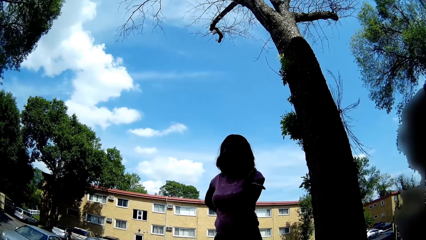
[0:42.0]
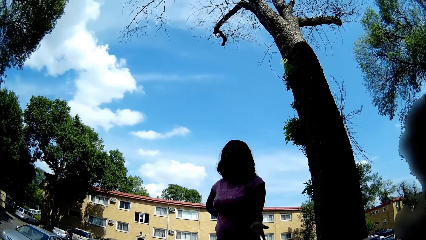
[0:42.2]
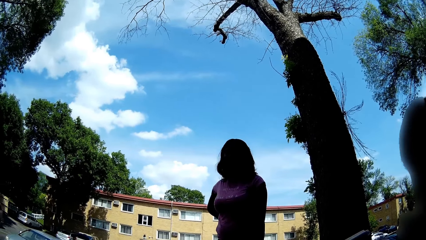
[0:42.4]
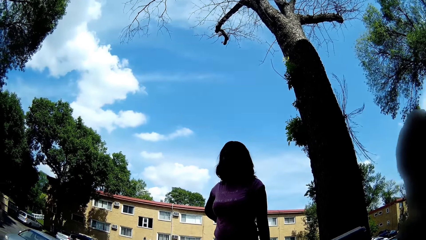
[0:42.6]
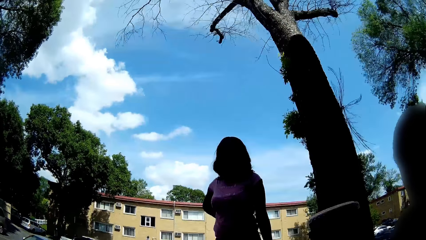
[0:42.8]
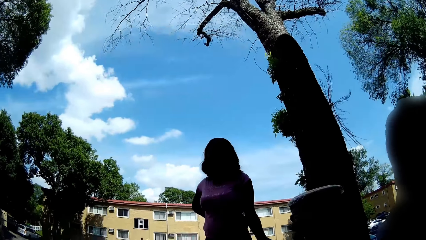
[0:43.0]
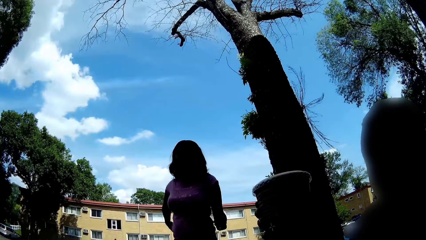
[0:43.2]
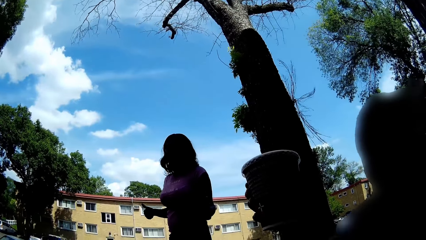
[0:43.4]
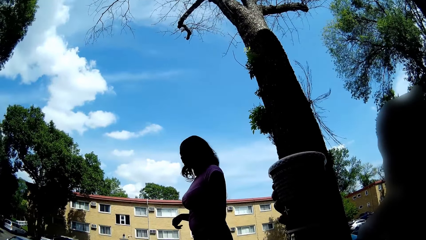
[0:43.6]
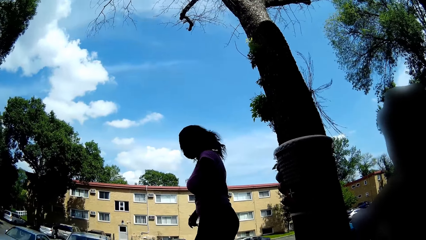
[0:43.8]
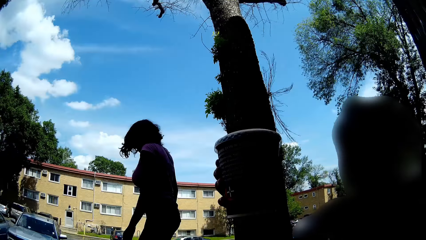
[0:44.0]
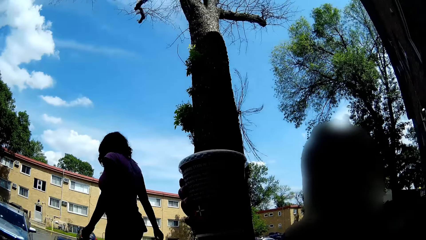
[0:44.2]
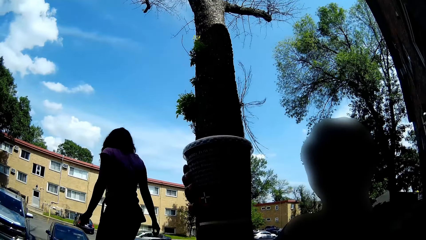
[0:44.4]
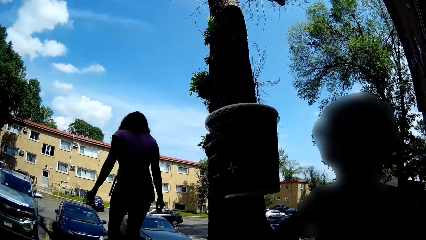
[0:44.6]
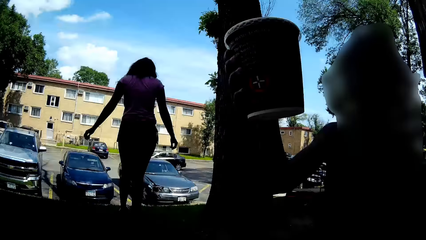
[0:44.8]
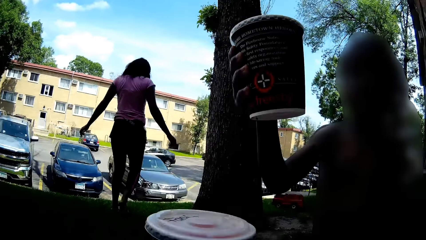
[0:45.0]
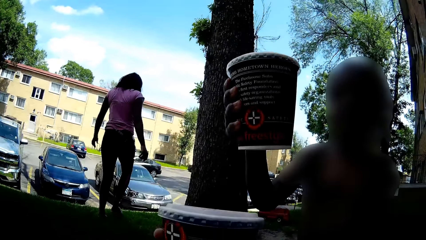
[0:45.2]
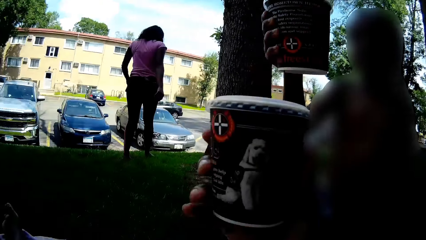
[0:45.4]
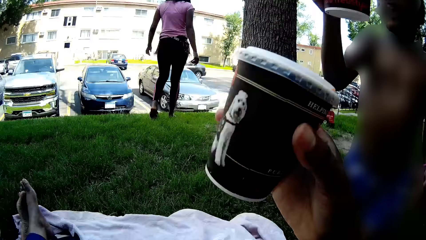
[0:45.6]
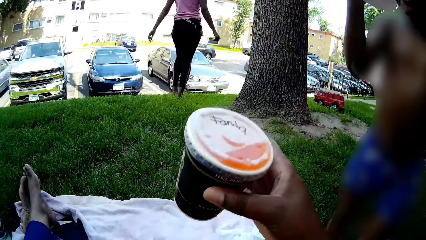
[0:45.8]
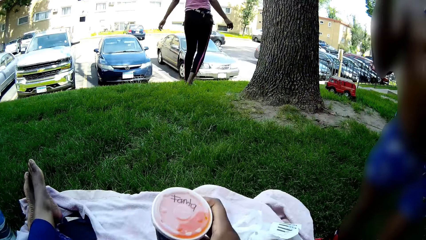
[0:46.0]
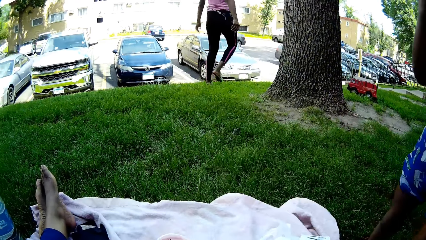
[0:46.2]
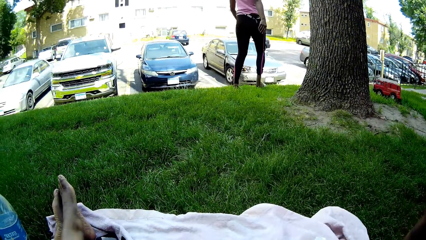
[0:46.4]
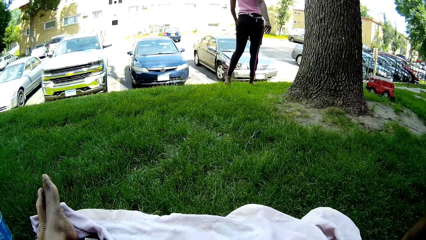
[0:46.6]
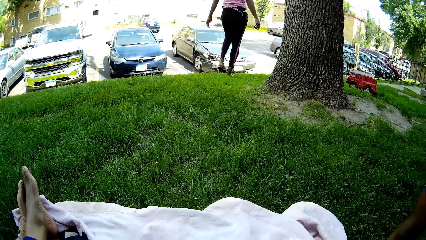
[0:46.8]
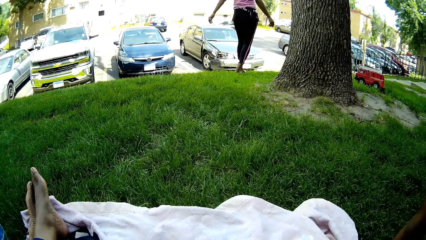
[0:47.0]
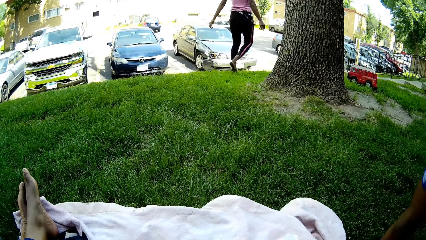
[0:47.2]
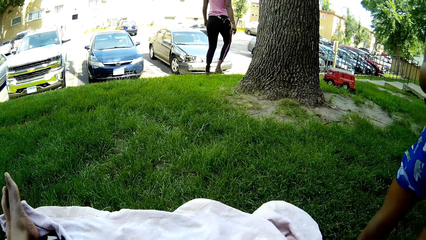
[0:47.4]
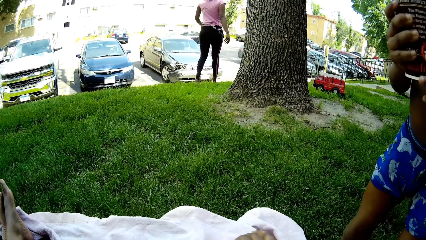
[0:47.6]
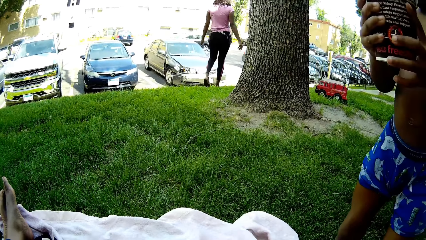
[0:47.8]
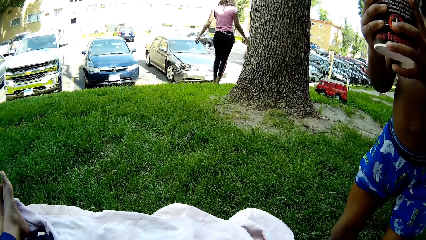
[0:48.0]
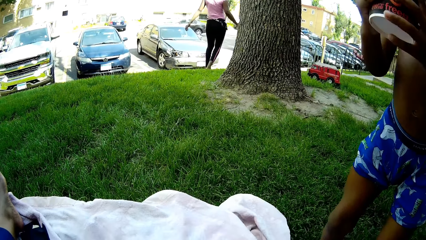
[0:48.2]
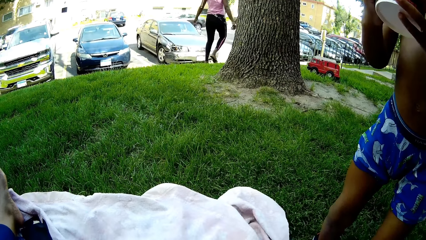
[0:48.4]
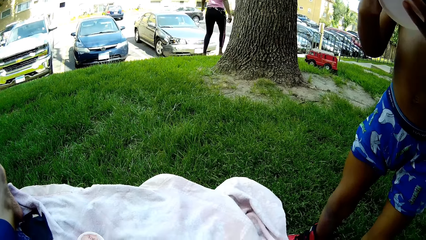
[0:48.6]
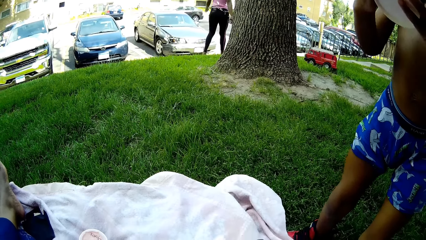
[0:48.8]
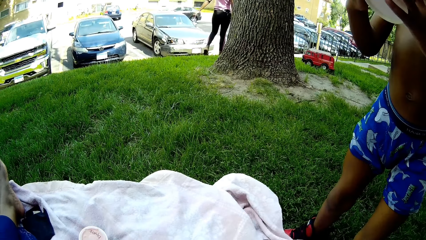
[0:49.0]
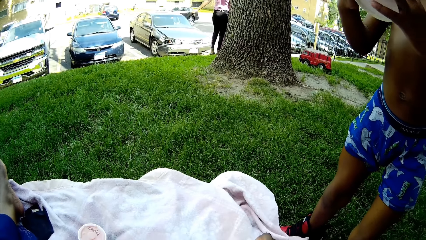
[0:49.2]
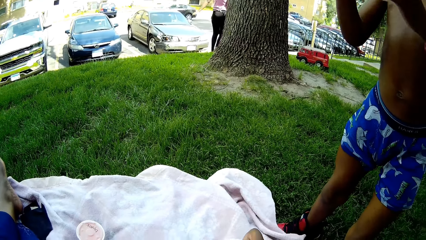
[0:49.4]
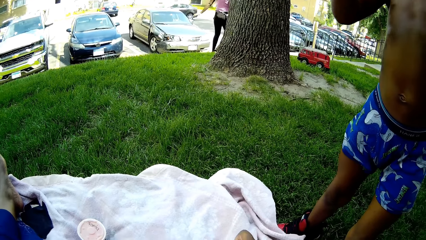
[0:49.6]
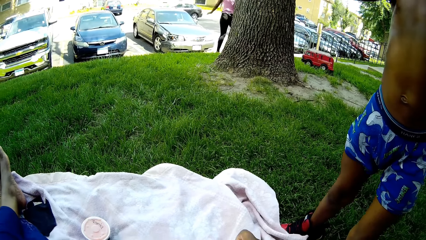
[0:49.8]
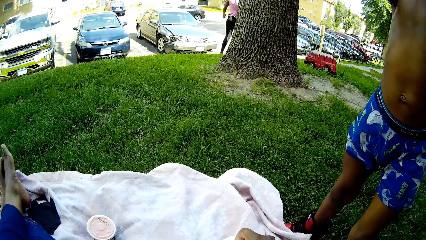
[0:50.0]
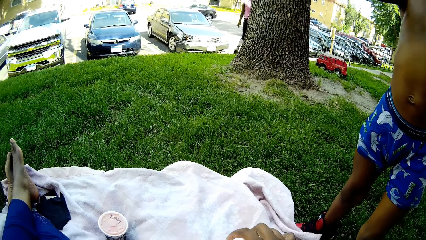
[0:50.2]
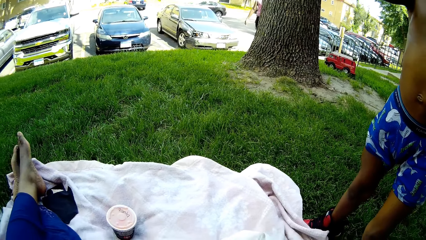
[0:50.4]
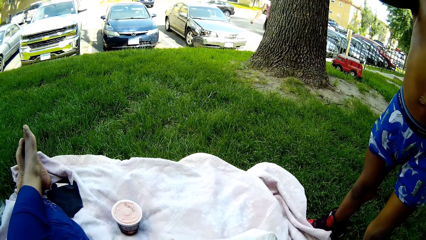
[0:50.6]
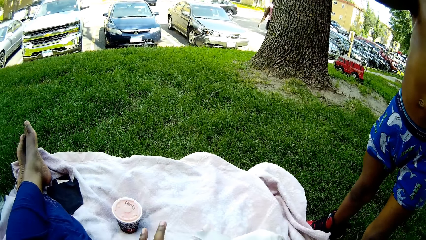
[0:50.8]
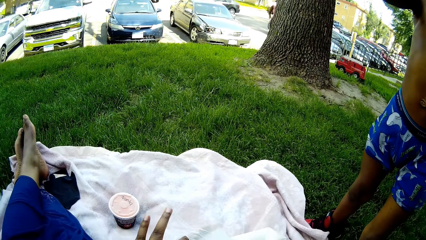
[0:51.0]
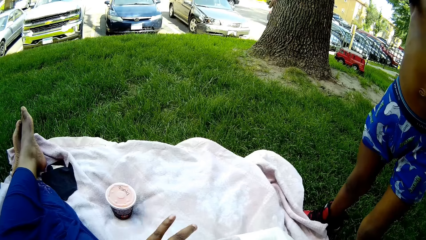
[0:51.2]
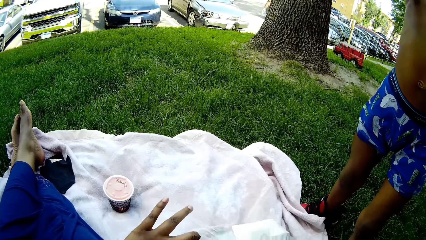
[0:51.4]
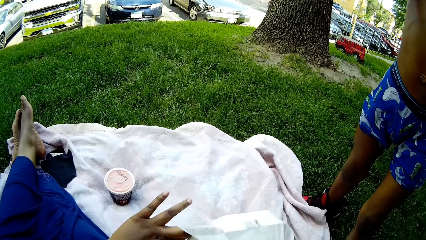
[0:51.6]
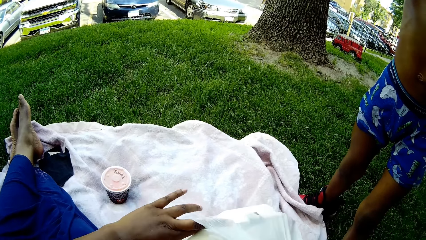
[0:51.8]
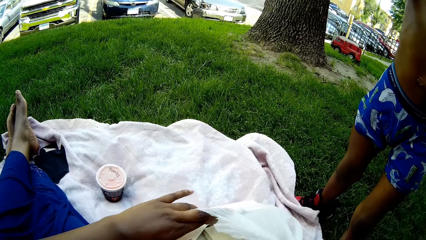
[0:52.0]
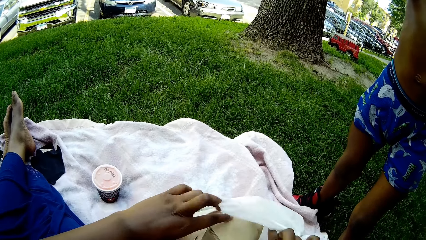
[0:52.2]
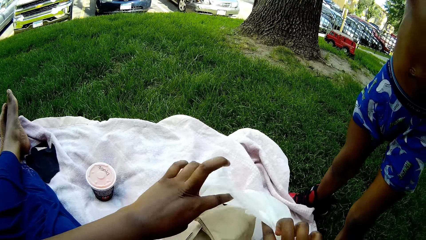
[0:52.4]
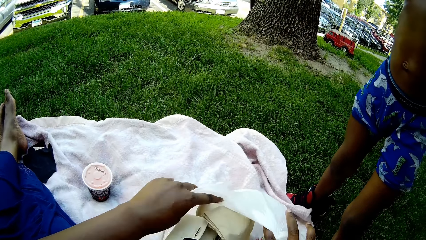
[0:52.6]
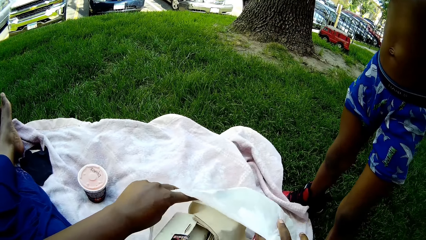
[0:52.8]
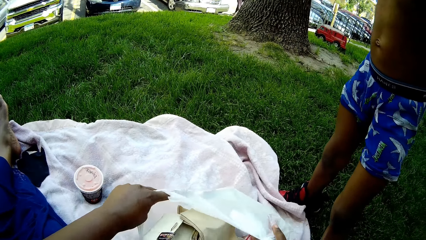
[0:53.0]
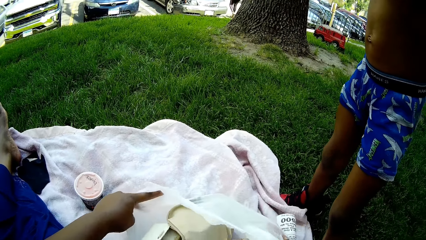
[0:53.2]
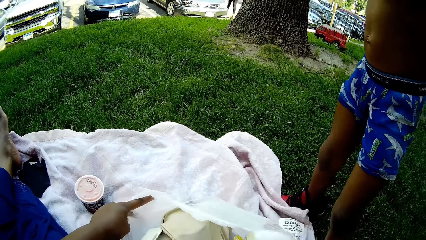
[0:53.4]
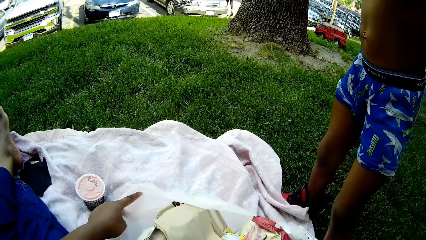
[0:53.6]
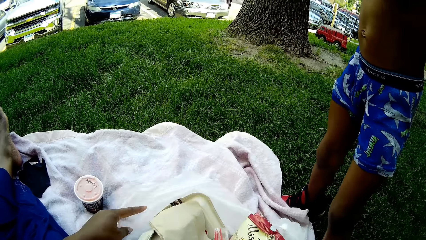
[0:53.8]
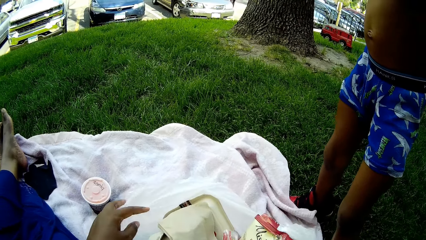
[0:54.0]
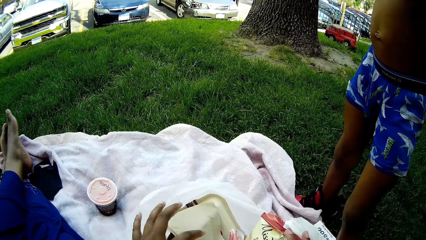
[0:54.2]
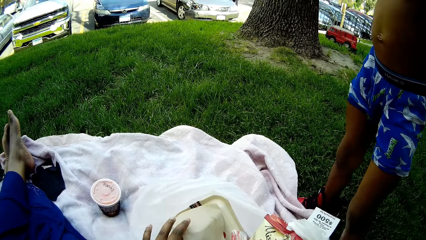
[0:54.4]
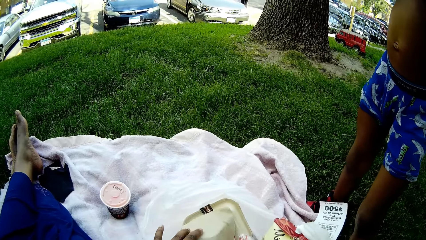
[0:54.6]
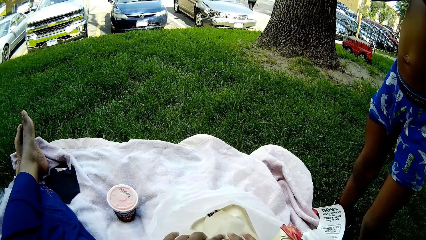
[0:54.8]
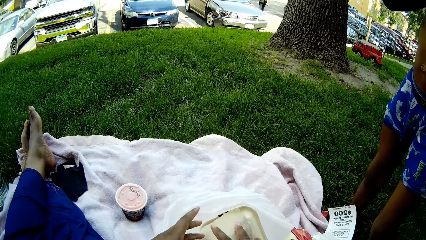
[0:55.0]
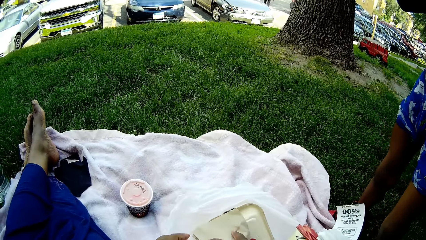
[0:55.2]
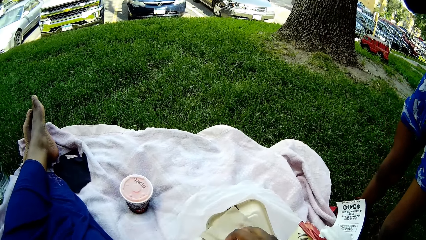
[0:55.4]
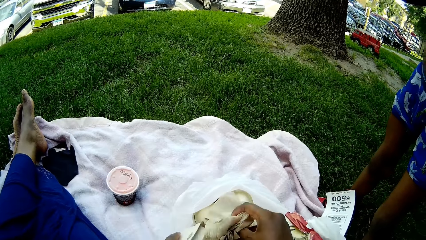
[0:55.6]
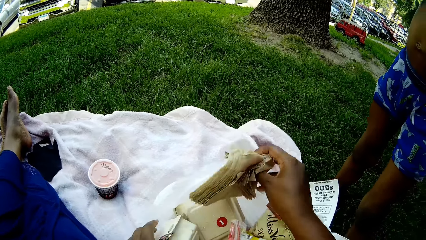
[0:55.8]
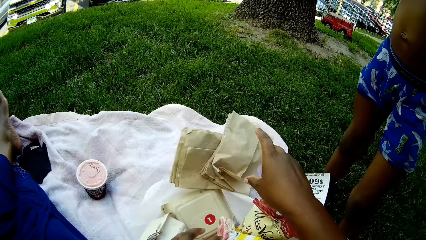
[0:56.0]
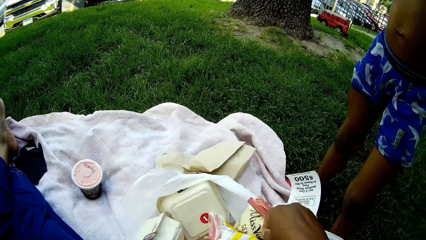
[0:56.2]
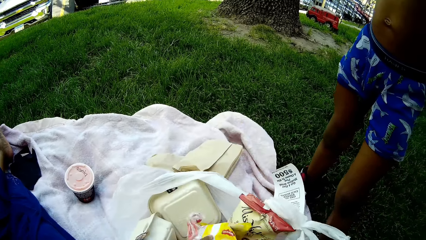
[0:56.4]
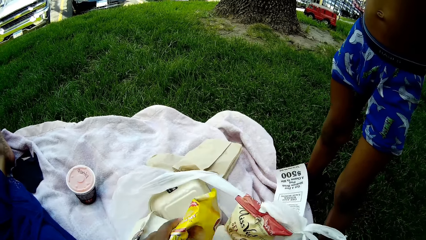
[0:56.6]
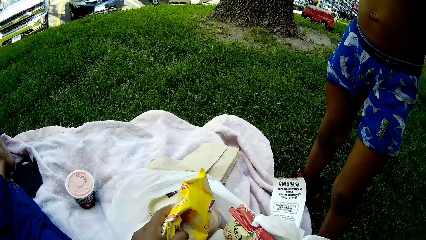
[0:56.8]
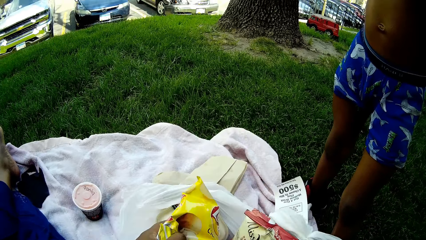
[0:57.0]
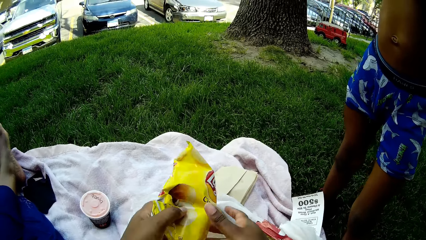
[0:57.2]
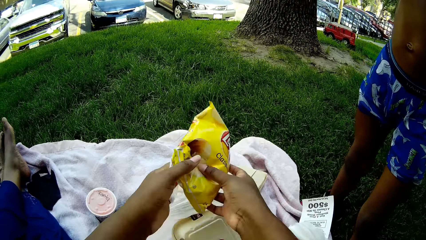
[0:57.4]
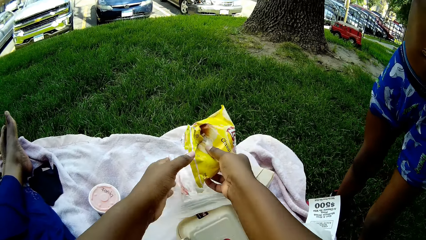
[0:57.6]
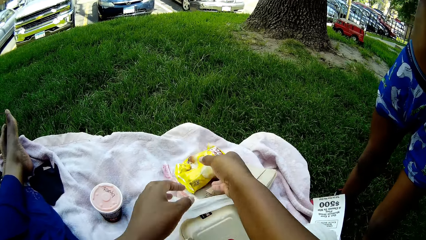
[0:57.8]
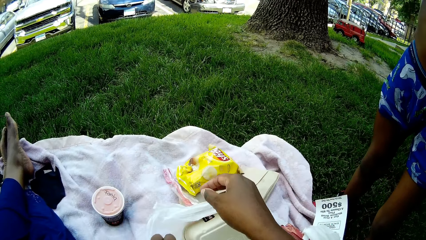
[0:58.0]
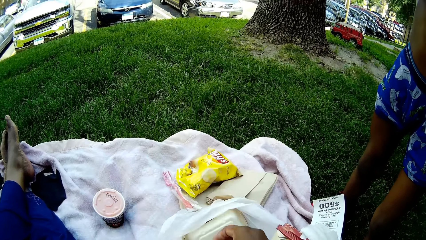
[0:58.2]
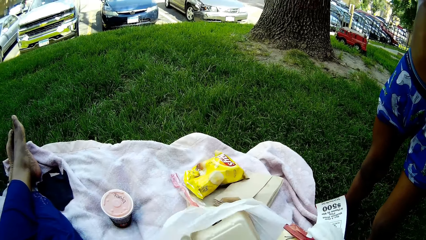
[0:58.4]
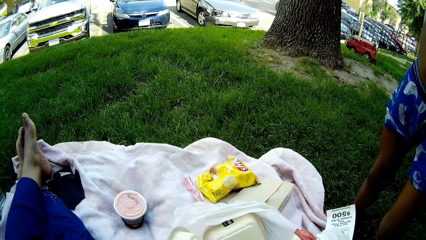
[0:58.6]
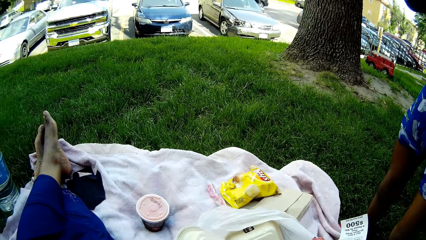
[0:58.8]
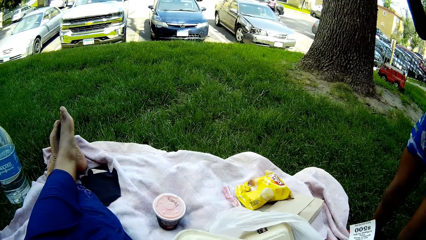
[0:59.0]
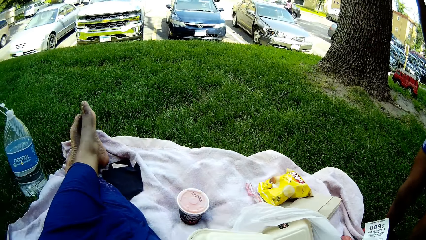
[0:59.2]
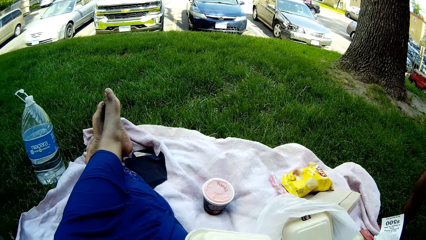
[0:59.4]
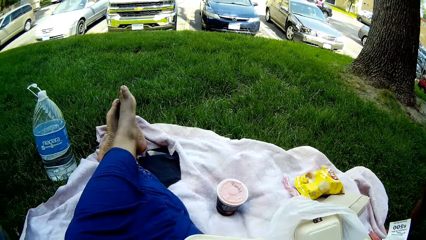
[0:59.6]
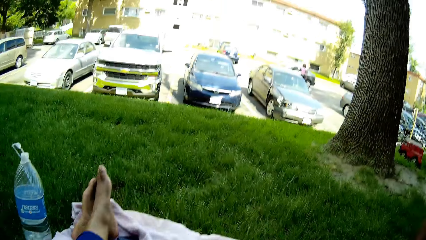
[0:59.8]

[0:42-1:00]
The woman interacts with the camera wearer. The woman lowers her hands. The boy holds the cup of soda with his right hand and interacts with the camera wearer. The woman walks towards her car. The camera wearer holds the cup of soda with her right hand. She drops the cup of soda in her right hand on a blanket. The boy drinks the drink. The camera wearer opens the paper bag. She removes a pack of serviette paper from the package with her right hand. She throws the pack of serviette paper in her right hand on the blanket. She removes a pack of chips from the package with both hands. She drops the pack of Lays Classic chips on the blanket with her right hand.
